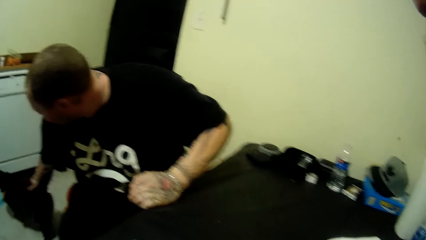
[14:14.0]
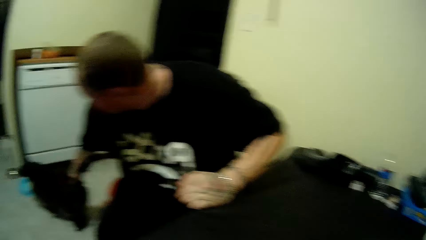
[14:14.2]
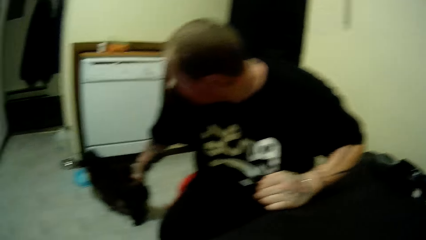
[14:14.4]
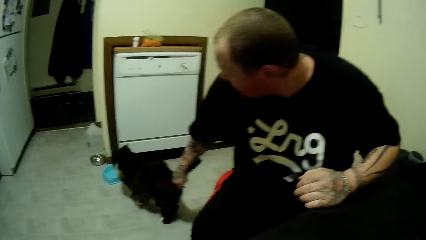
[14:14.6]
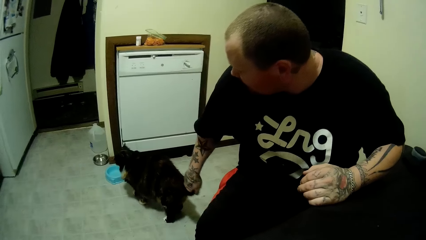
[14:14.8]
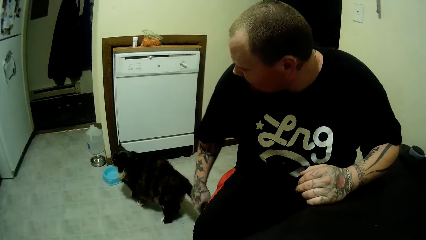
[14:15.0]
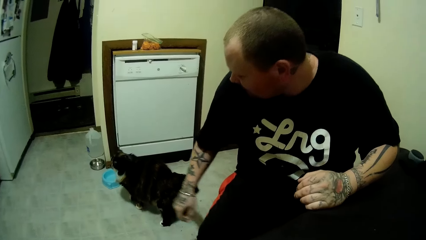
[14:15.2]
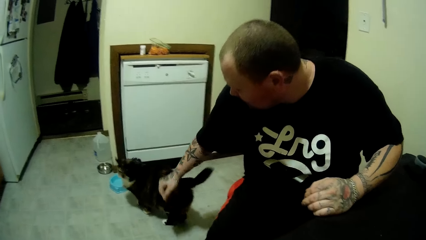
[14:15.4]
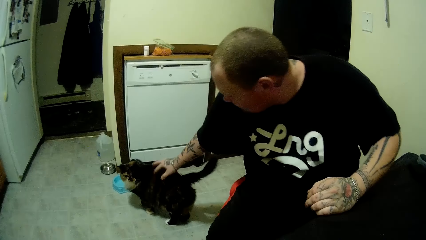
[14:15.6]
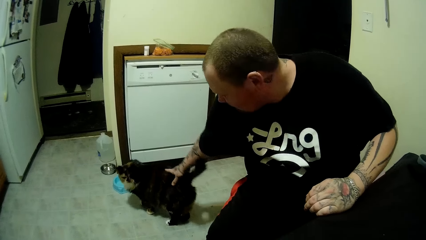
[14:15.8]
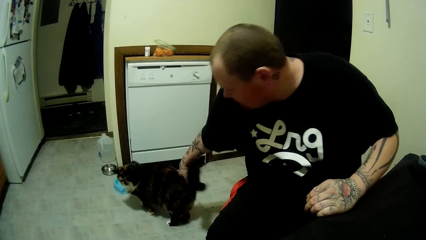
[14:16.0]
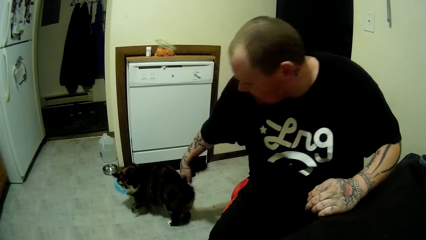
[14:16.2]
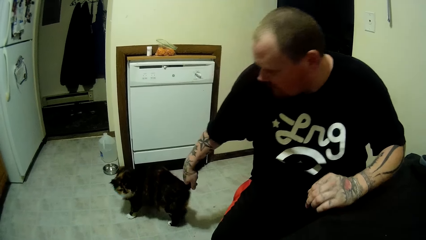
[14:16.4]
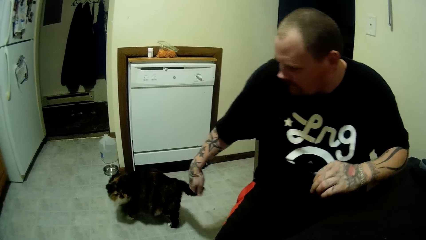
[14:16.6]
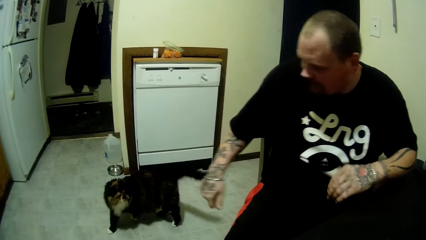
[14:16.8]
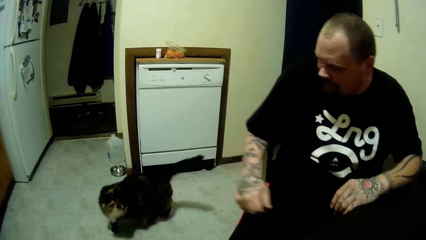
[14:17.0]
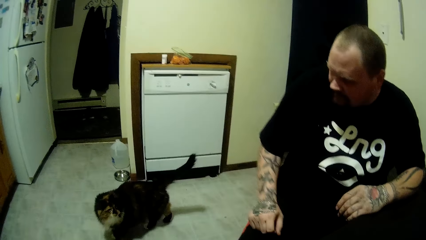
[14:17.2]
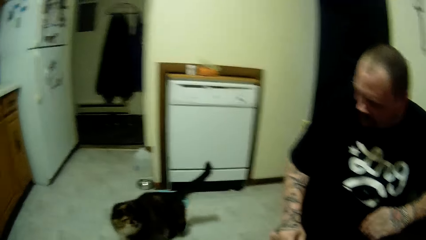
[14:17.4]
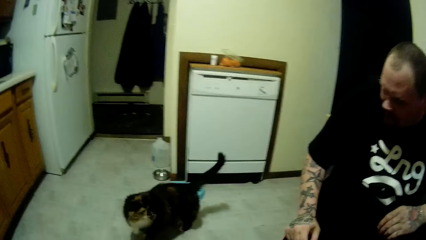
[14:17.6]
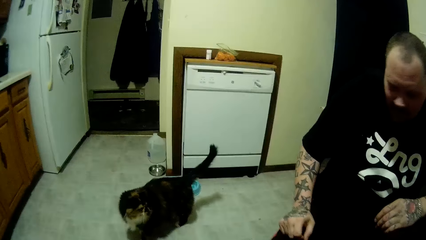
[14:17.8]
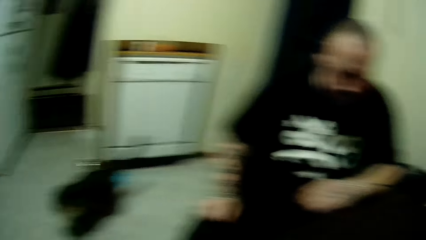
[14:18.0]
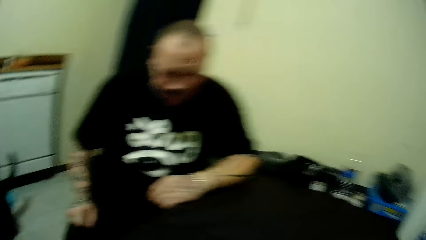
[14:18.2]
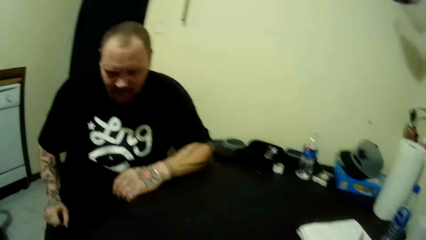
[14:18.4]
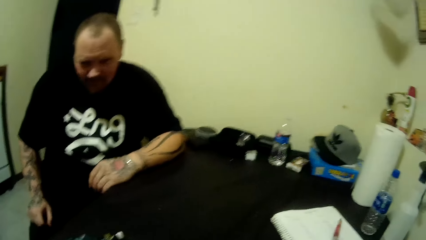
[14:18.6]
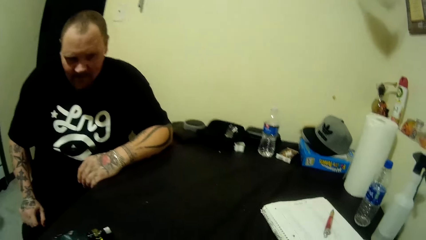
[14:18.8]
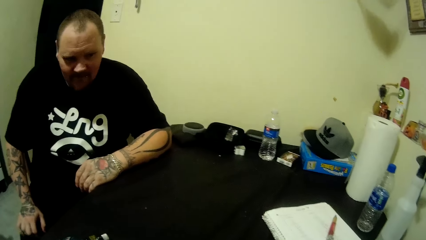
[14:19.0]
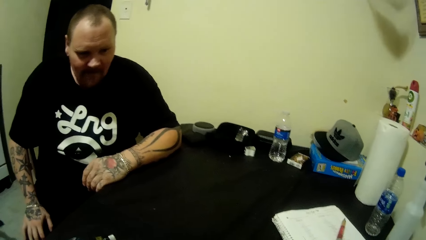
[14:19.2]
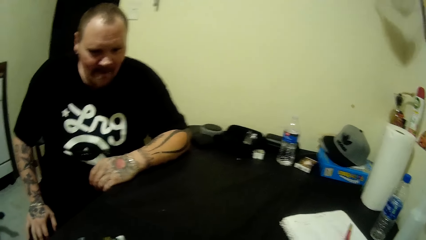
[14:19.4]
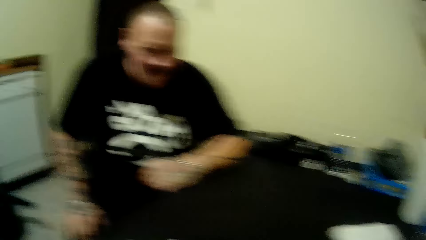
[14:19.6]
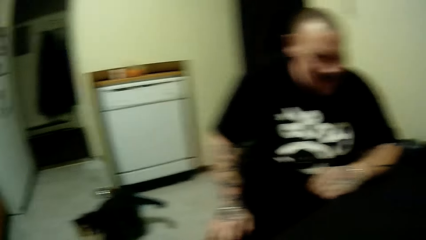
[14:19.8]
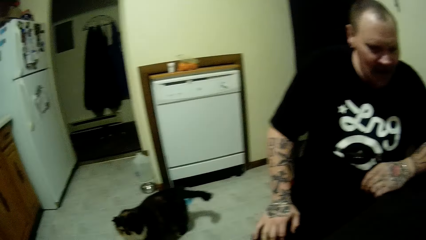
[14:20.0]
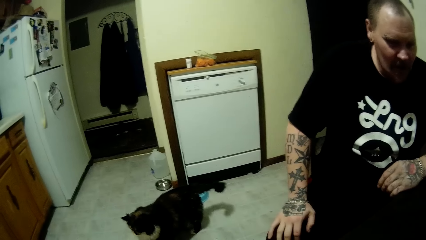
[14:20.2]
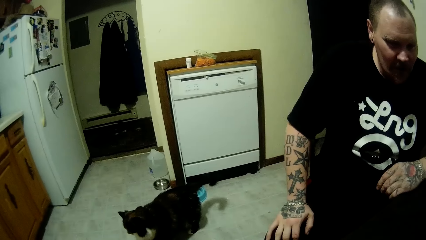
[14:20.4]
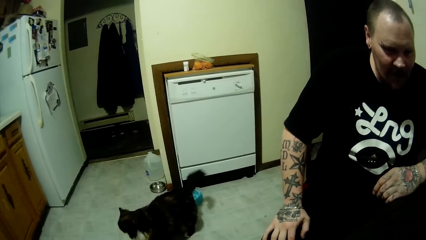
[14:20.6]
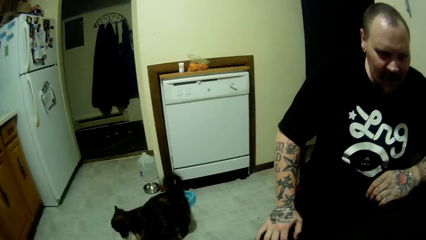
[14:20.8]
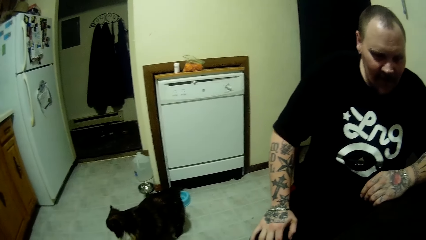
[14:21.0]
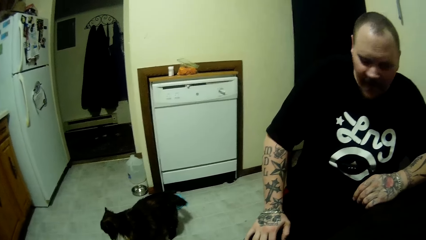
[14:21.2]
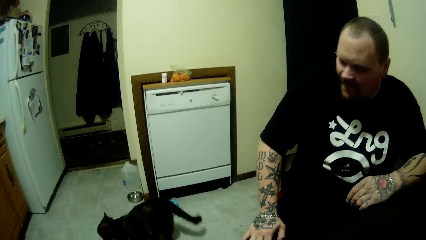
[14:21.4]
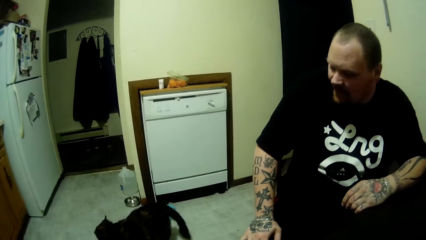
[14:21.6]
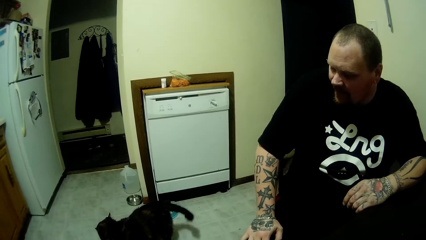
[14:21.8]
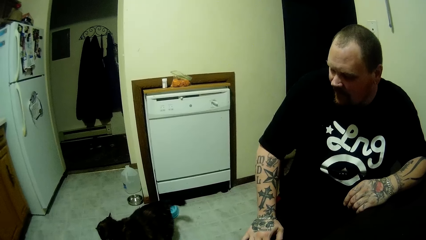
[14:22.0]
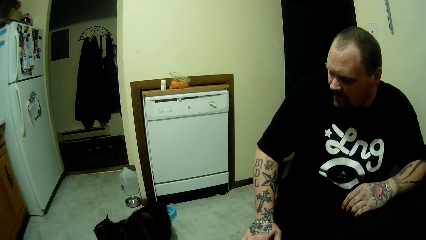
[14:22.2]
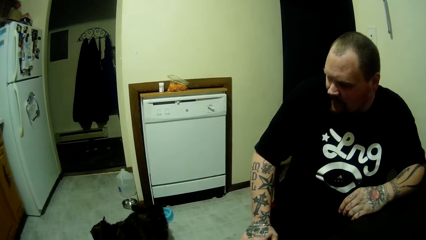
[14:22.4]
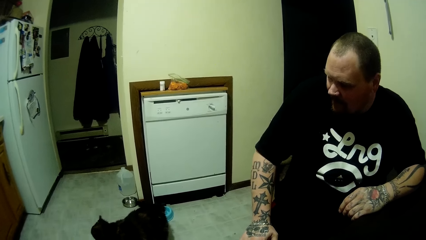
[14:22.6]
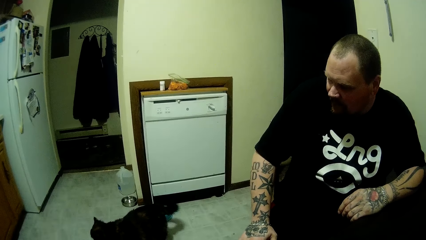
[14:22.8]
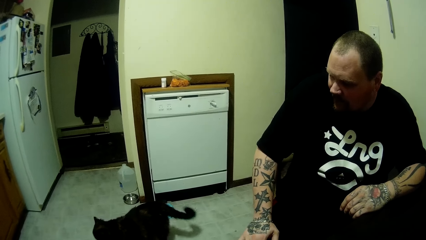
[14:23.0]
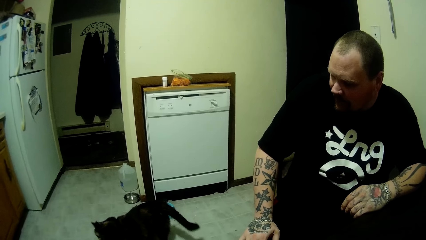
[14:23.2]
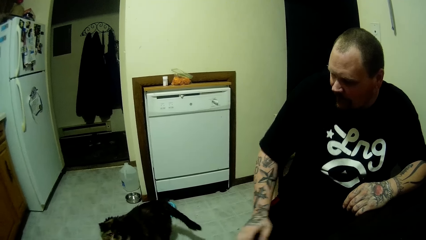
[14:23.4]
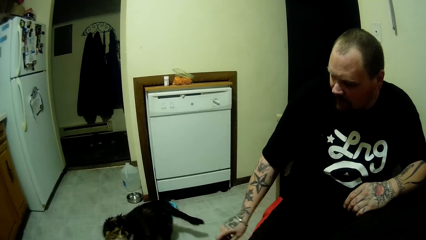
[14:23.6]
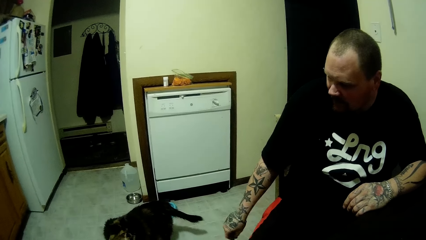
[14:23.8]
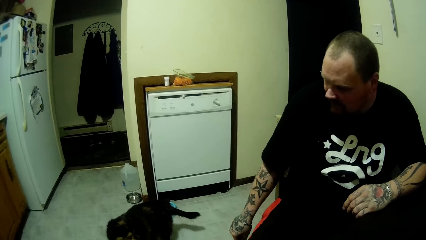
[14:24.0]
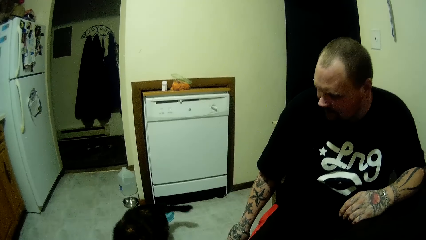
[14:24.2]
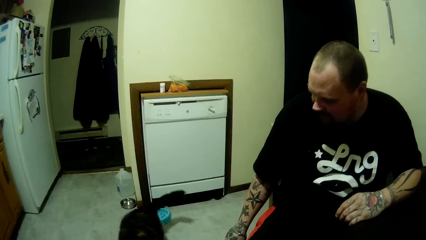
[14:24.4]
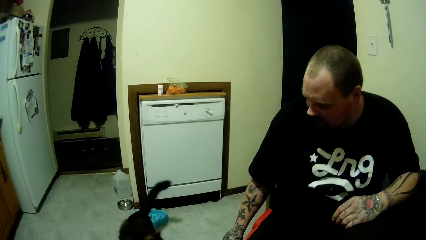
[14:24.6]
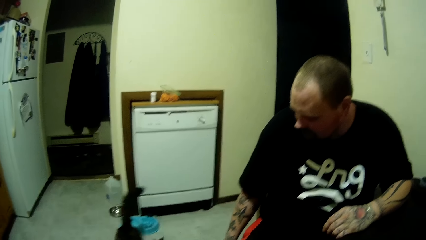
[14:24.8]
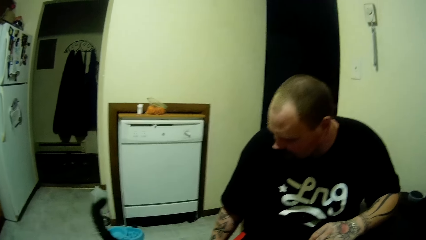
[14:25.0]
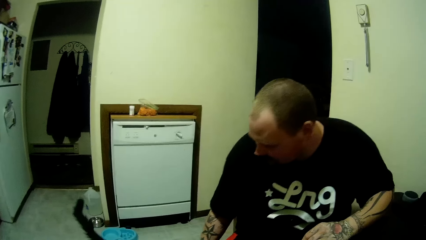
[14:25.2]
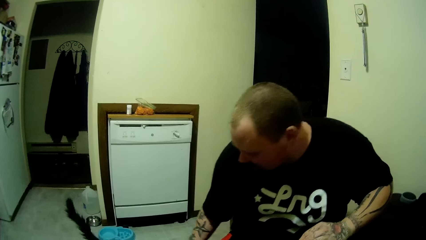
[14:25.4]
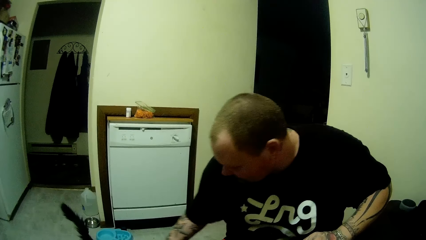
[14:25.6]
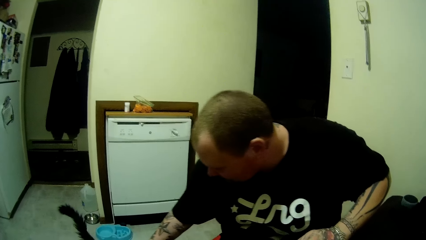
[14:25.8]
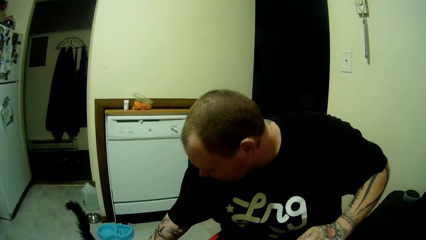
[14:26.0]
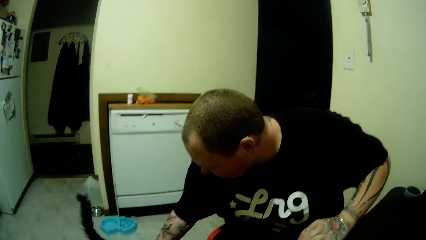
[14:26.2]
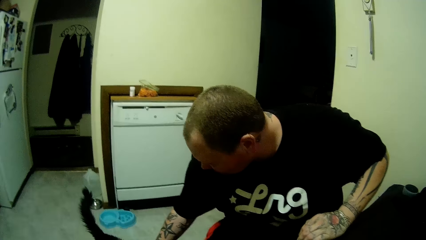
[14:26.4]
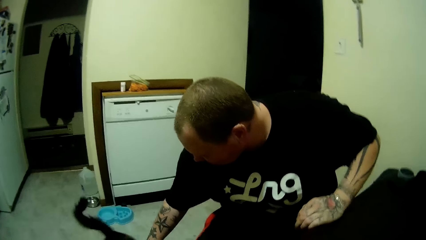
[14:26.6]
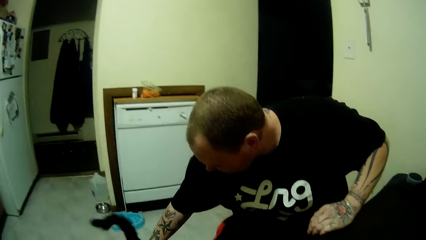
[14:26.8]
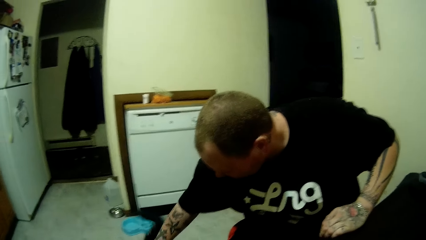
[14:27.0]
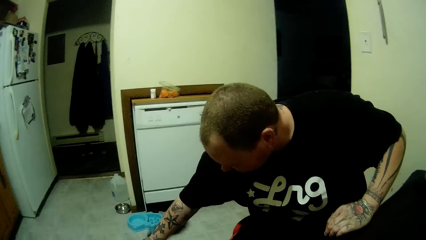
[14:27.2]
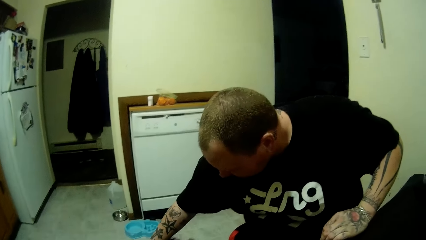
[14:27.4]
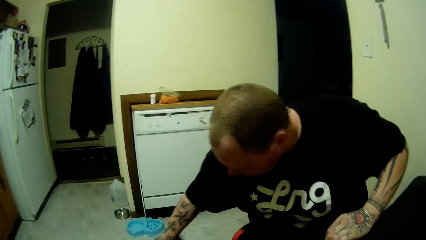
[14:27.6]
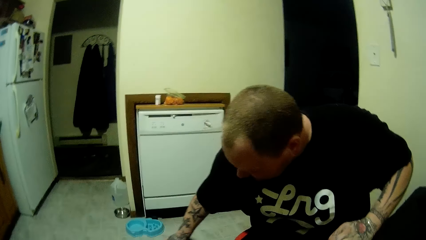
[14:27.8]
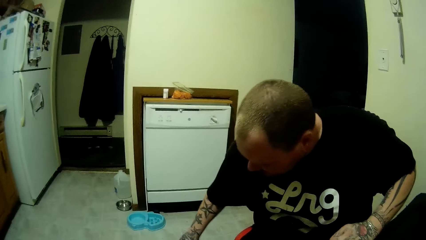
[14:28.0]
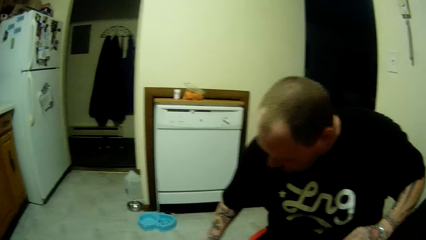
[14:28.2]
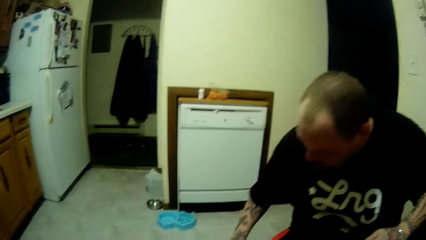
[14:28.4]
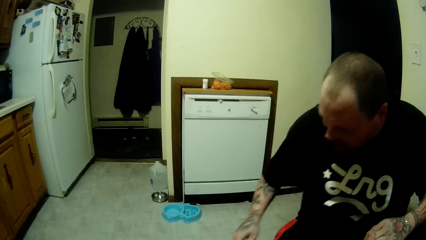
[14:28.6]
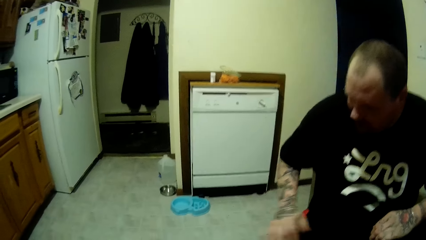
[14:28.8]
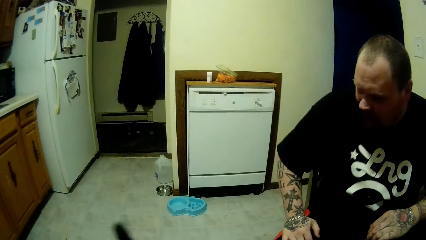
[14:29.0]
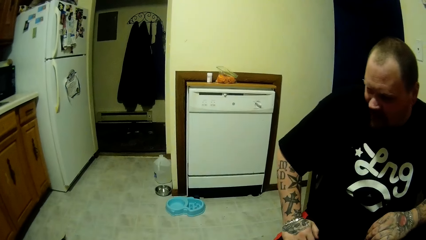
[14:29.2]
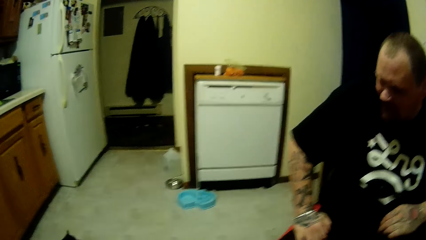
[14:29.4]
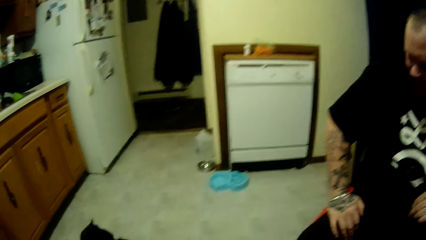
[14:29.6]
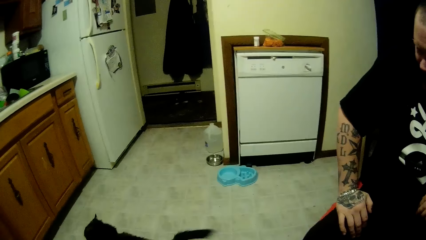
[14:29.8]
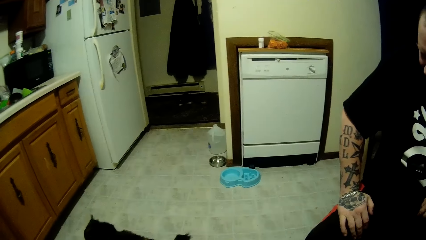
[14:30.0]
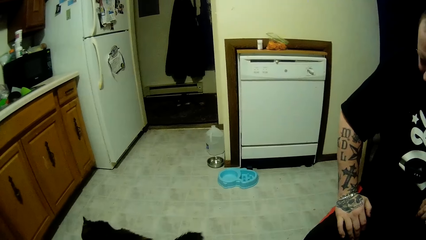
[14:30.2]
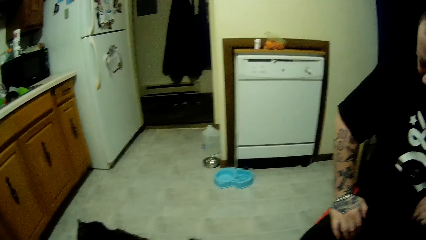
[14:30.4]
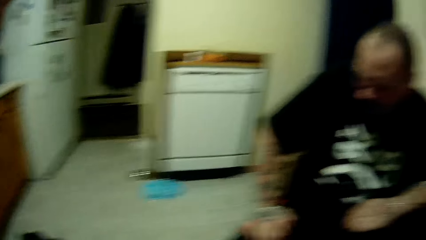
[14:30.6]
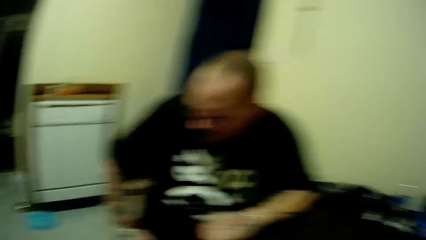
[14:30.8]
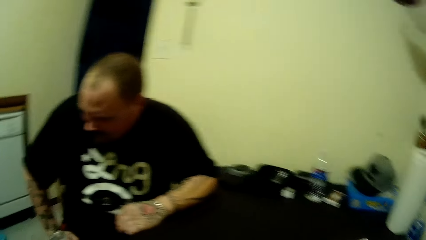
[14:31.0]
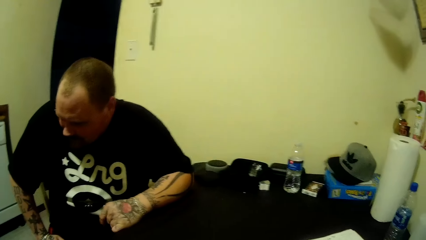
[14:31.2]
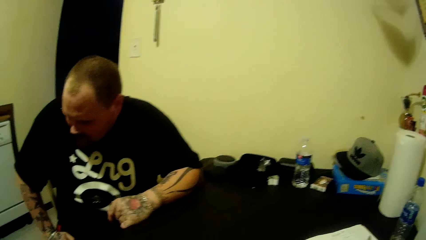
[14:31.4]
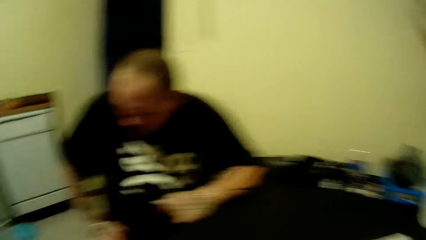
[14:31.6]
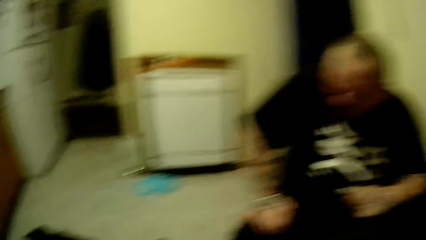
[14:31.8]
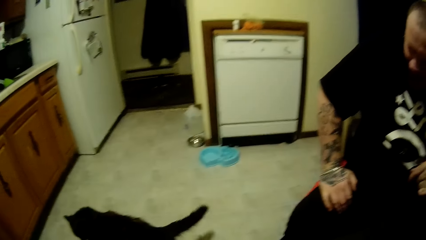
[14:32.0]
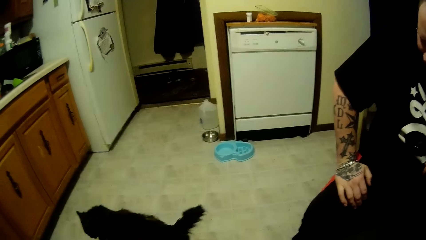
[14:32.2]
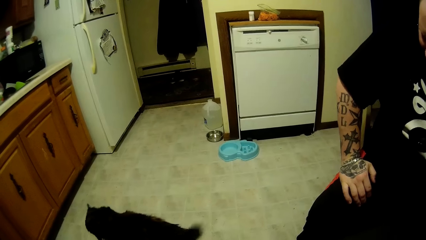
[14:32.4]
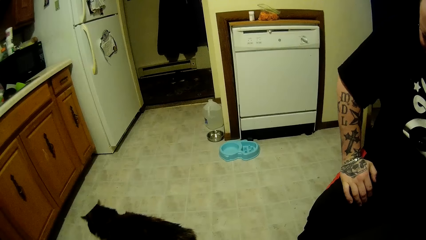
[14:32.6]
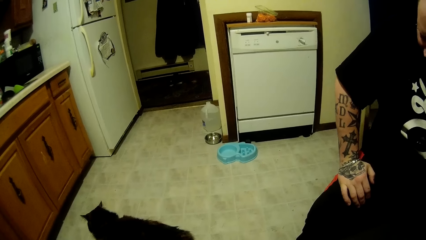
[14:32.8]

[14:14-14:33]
The camera wearer looks aside. They look at a cat. A man touches the cat. The camera wearer looks at the cat.
